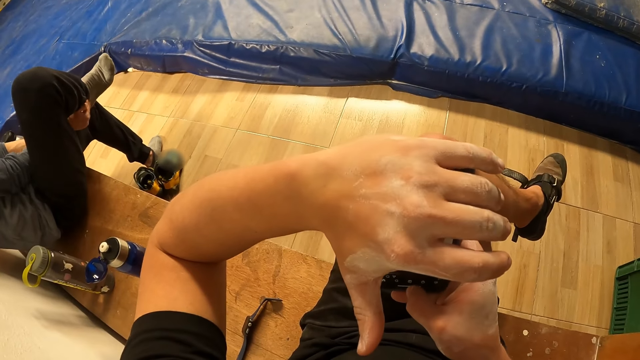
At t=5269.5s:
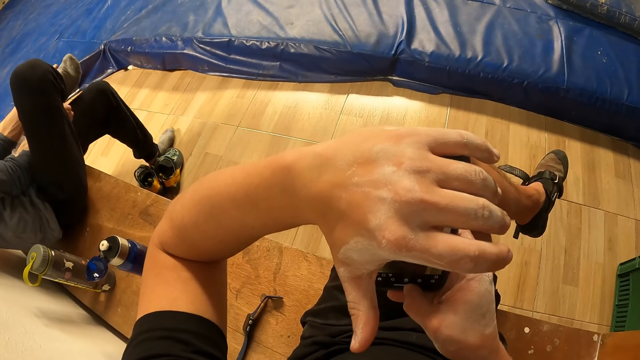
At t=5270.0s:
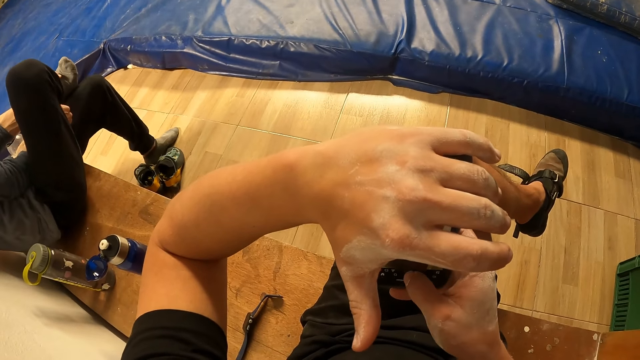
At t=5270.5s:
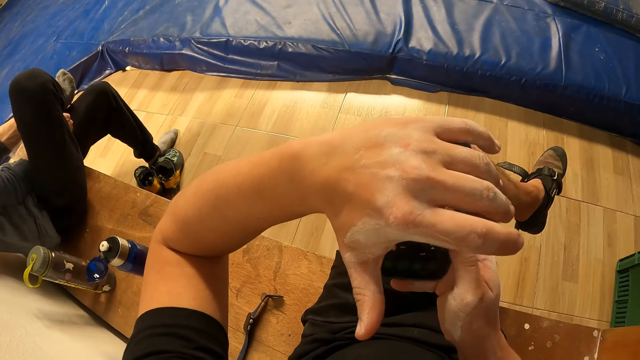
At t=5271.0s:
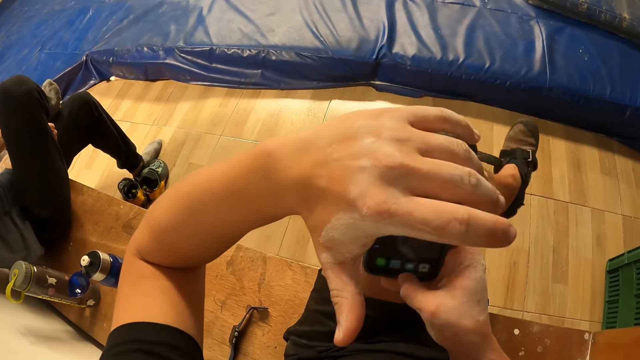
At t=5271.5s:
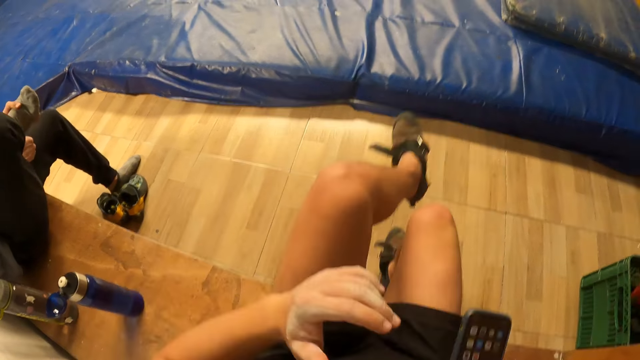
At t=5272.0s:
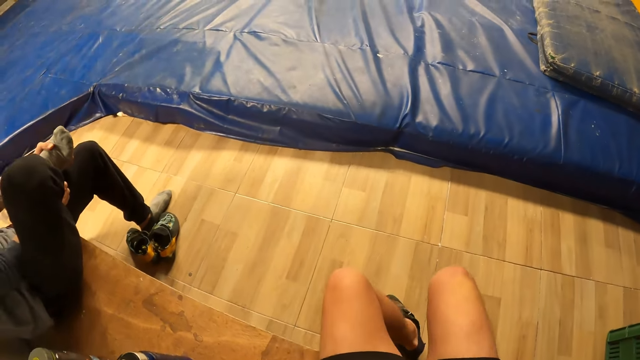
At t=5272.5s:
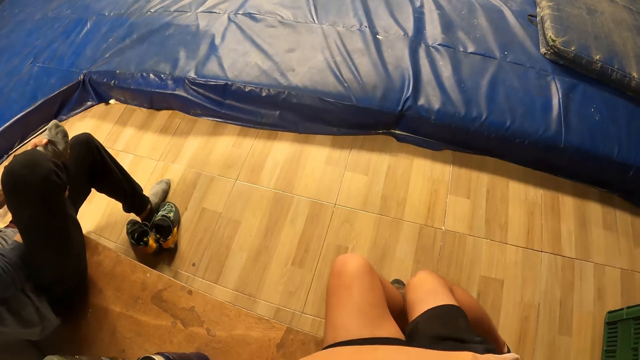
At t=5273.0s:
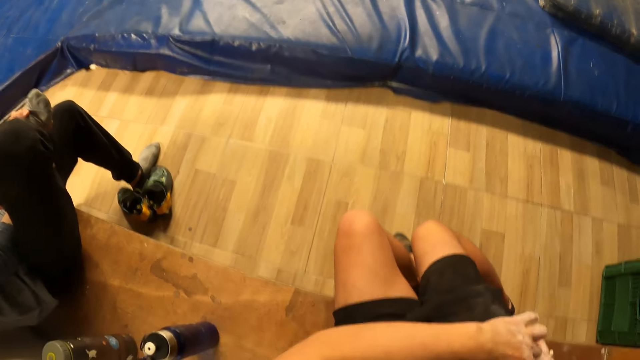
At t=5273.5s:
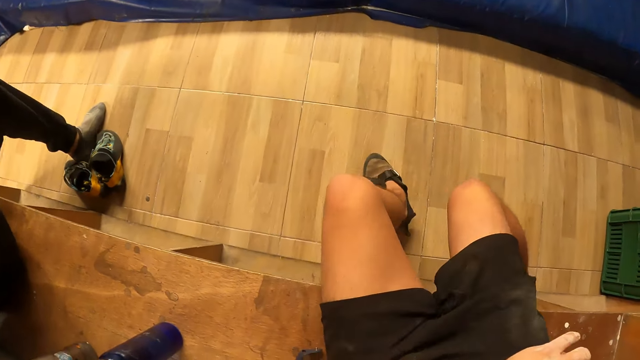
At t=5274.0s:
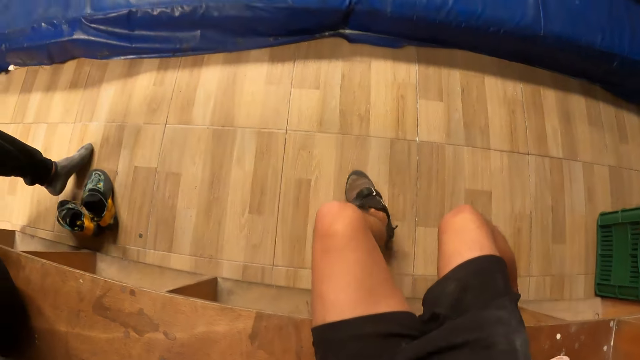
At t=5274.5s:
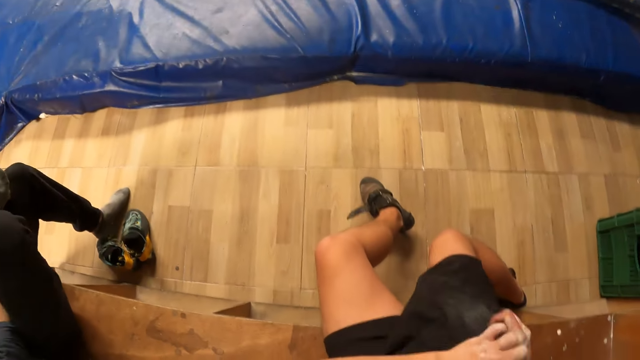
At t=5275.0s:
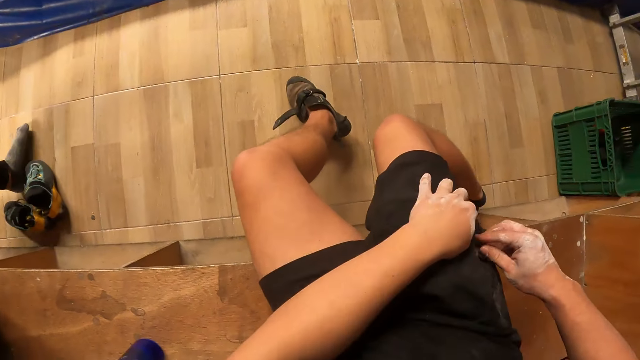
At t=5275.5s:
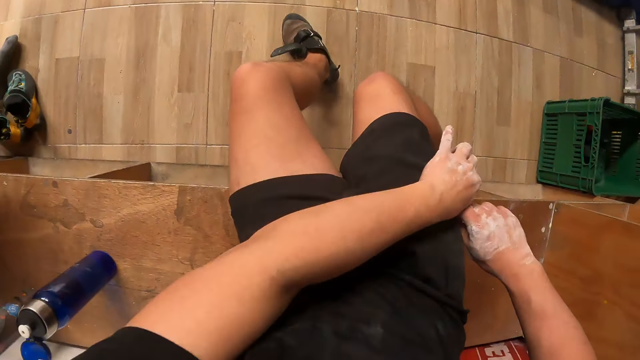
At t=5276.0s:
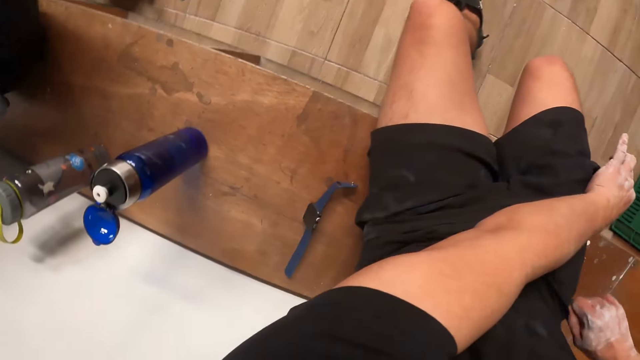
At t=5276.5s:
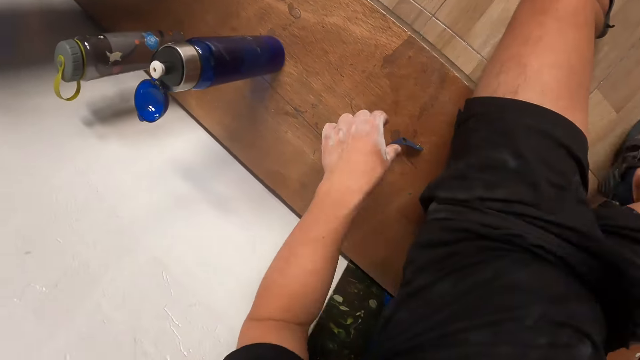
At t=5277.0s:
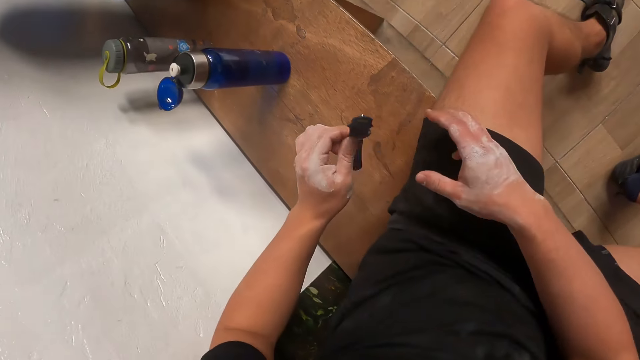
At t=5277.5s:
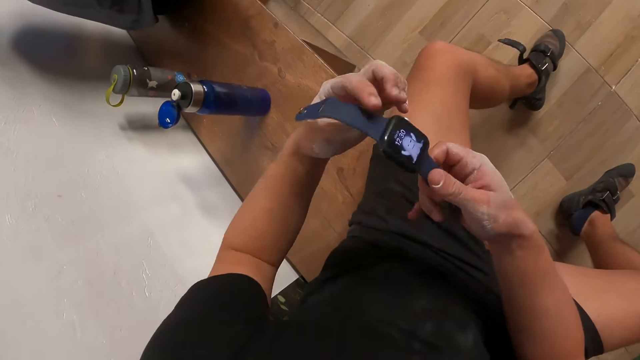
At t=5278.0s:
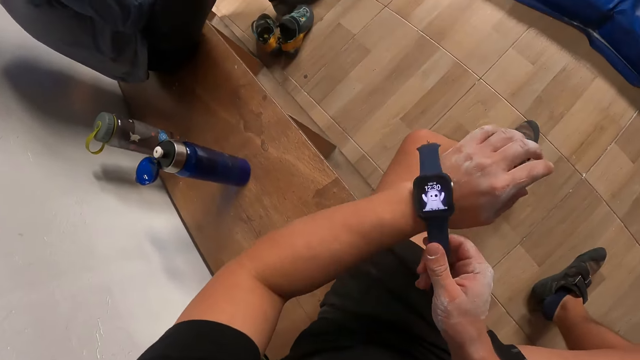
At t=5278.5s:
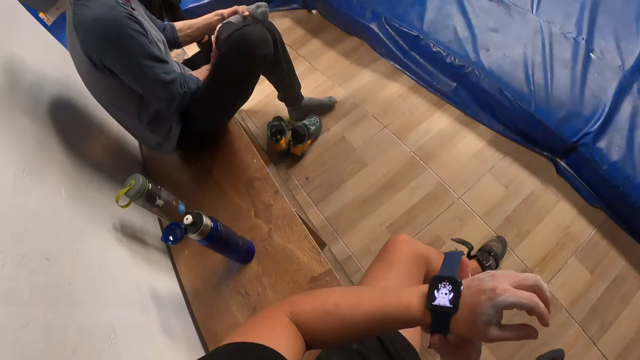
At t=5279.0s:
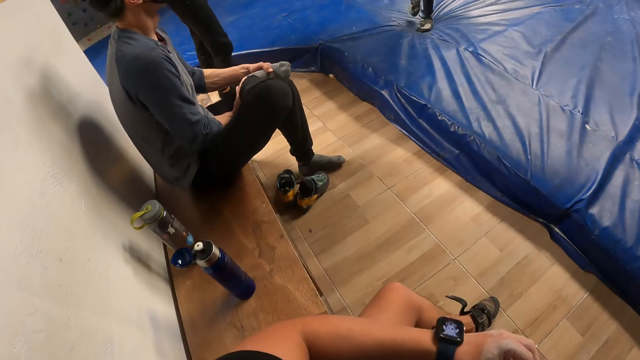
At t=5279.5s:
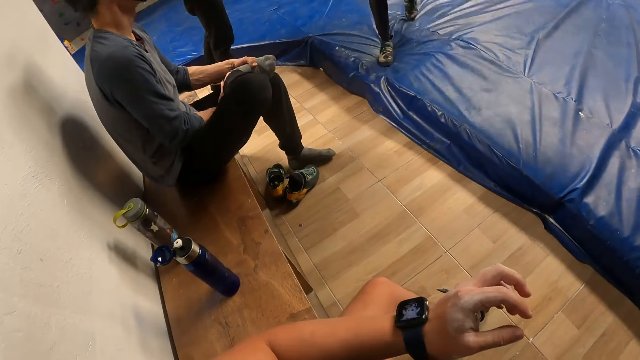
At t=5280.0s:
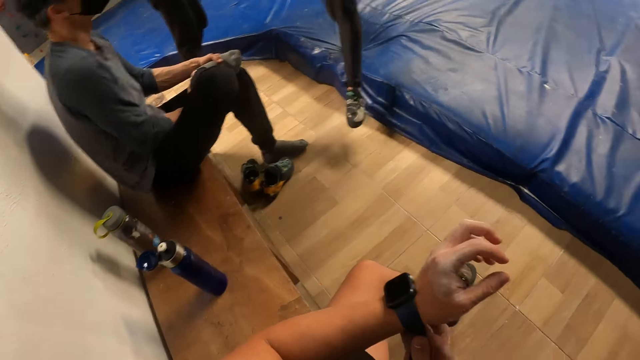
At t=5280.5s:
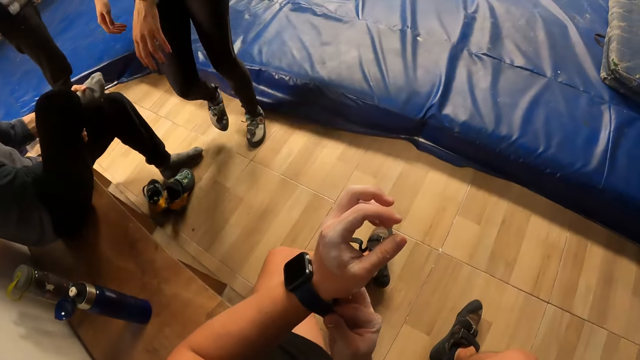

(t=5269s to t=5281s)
The camera wearer moves the legs and moves the phone down. He turns. He puts the phone in his hands into his pocket. He moves the legs. He moves the hands. He holds the zip. He closes the zip. He moves the hands. He holds the watch. He picks up the watch on the bench with his left hand. He wears the watch on his left hand with his right hand. He closes the watch.

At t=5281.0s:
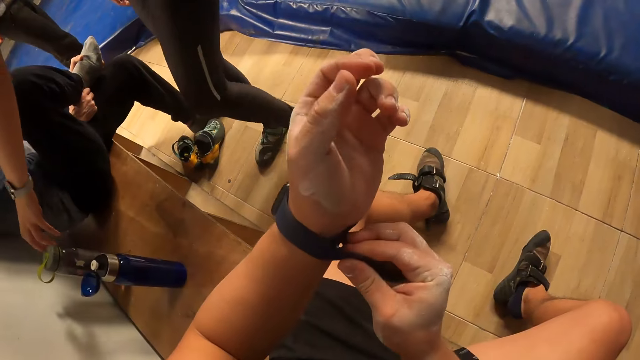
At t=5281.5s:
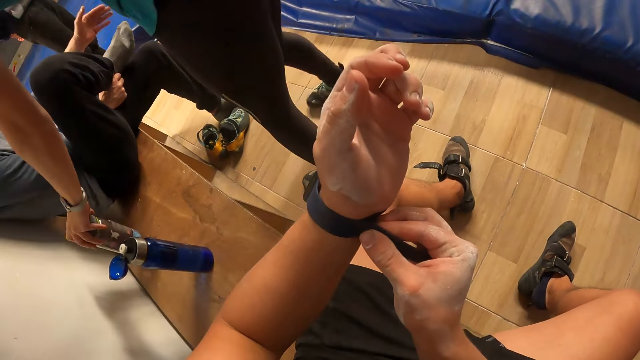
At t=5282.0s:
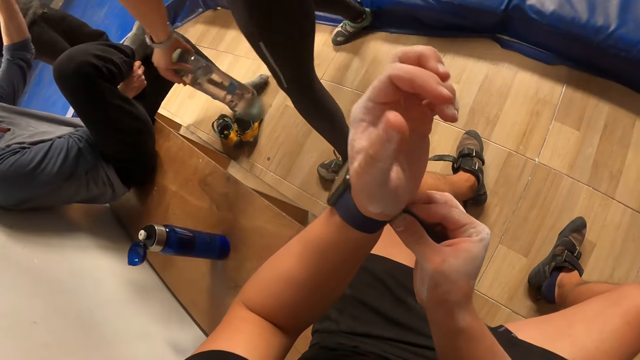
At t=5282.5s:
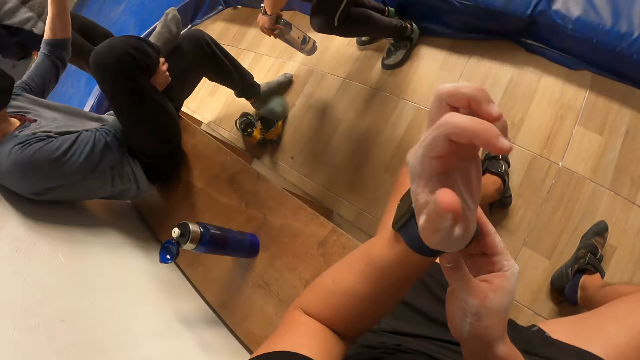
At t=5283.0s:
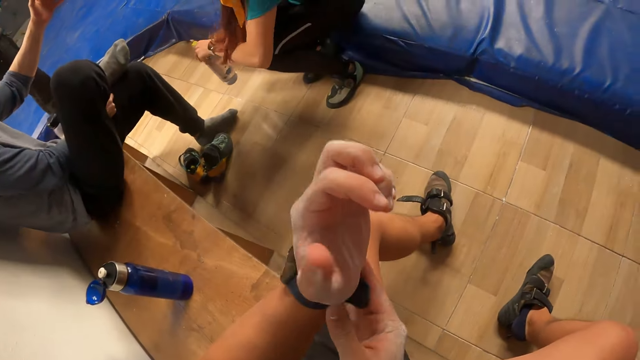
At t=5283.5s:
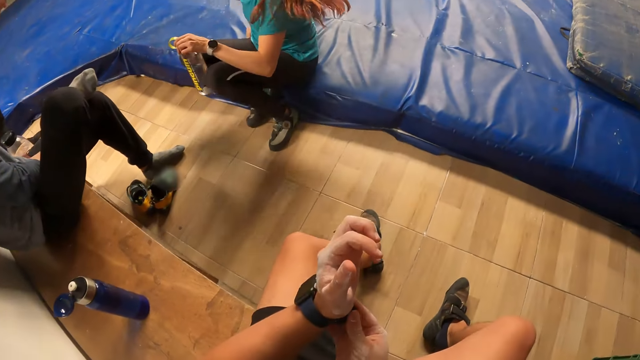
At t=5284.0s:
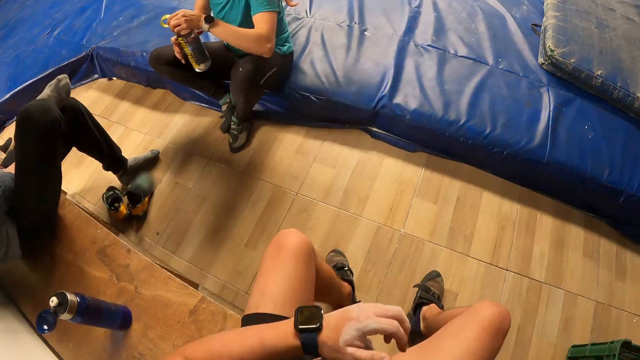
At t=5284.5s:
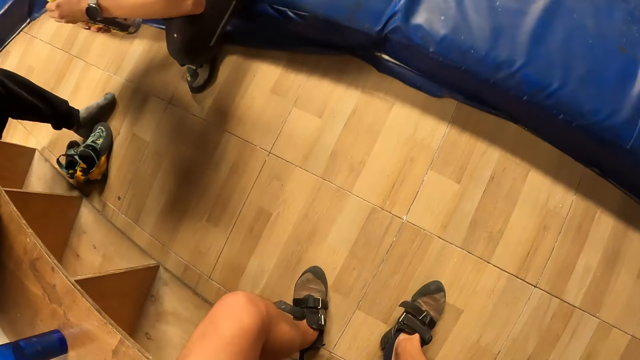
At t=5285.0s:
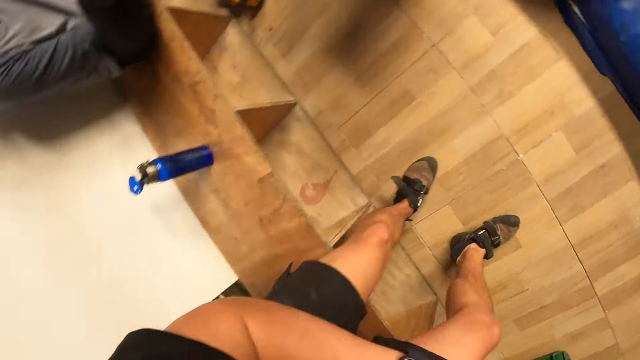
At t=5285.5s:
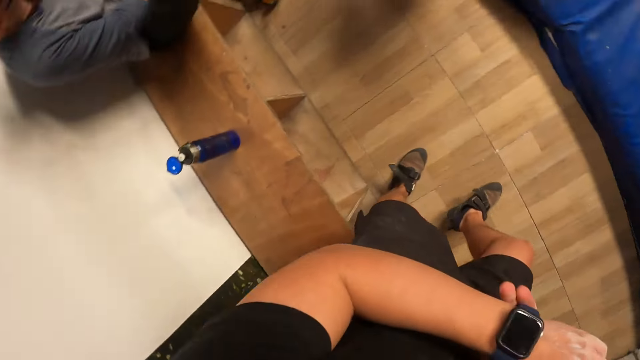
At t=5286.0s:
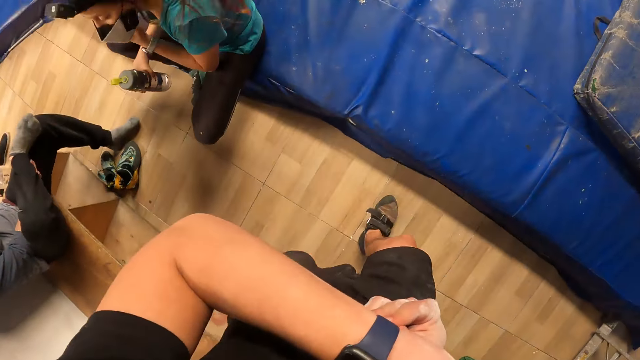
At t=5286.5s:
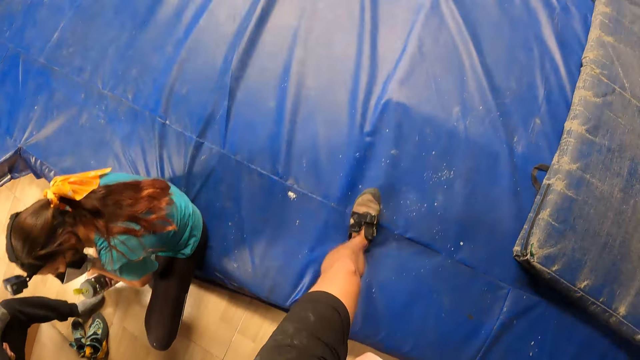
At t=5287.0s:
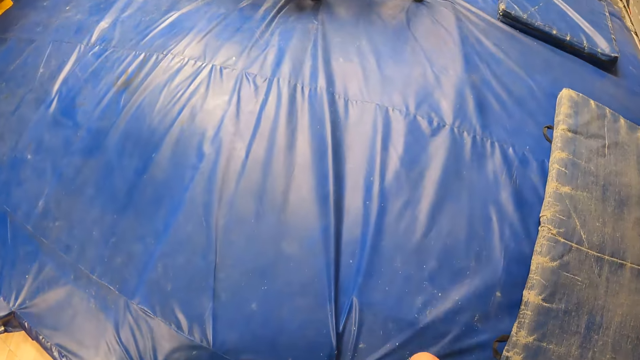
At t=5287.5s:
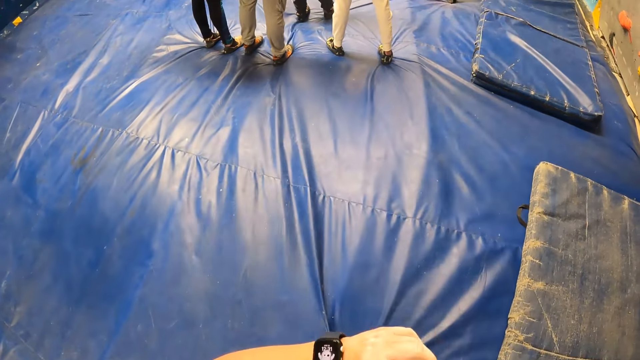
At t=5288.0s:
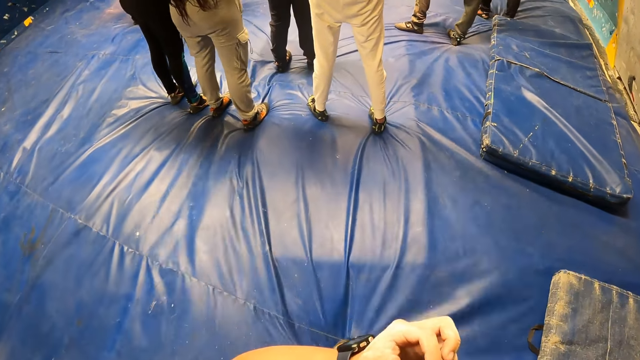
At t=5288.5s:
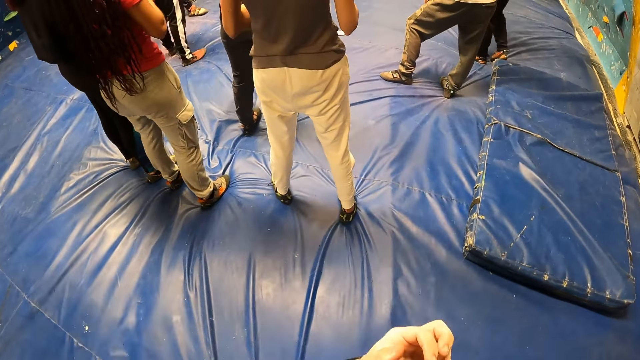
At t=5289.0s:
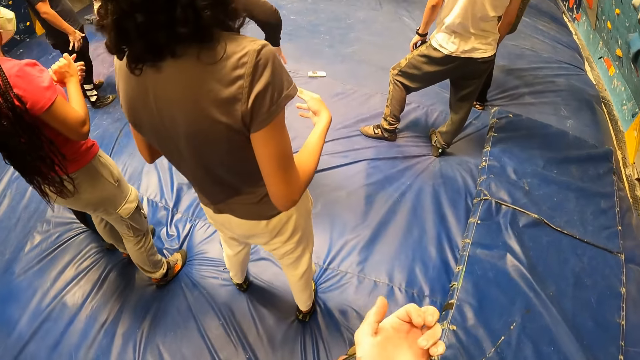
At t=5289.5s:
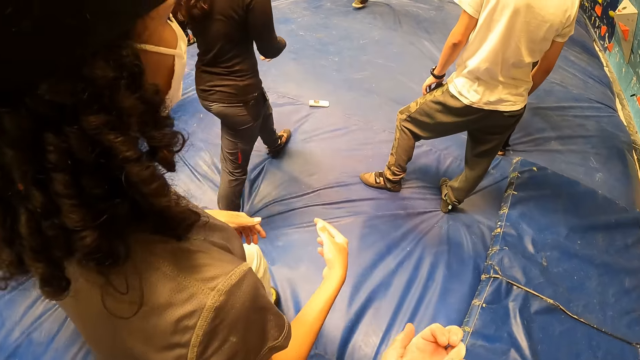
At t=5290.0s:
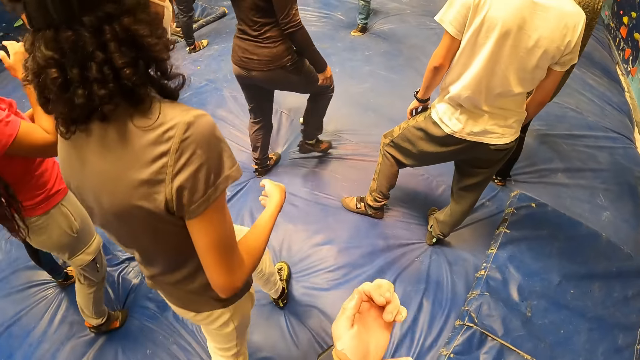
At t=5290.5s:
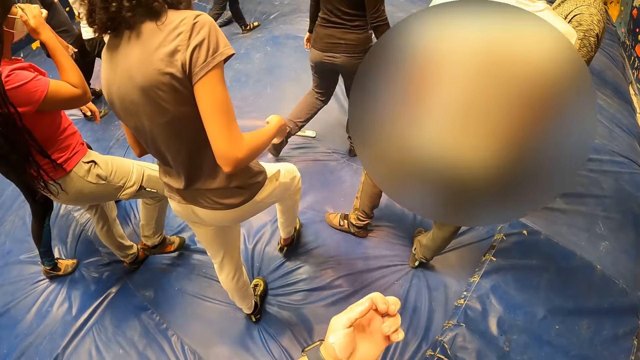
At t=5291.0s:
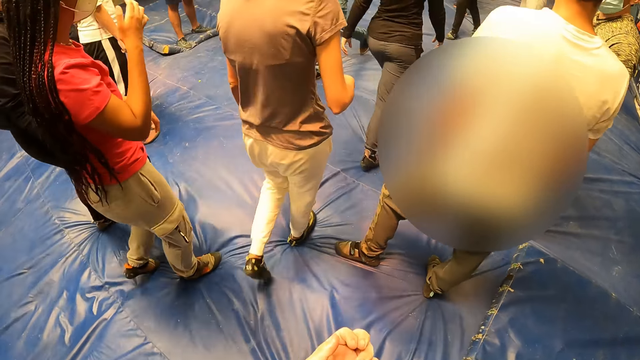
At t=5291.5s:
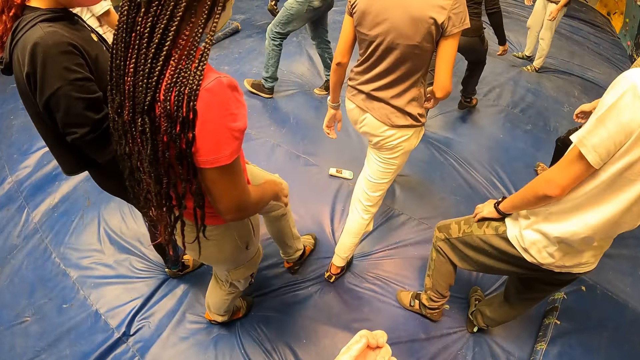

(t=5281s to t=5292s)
A woman walks towards the bench. The woman picks up a water bottle from the bench with her left hand. The woman sits on the foam. The camera wearer stands up from the bench. They move the leg. They hold the watch. They walk towards a group of people. They move the hand.
